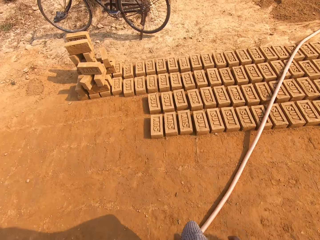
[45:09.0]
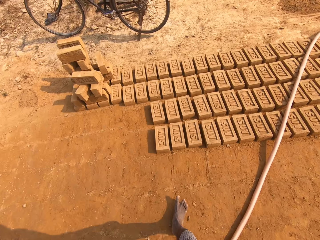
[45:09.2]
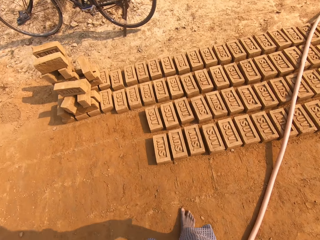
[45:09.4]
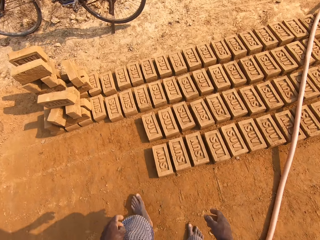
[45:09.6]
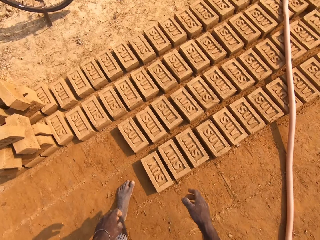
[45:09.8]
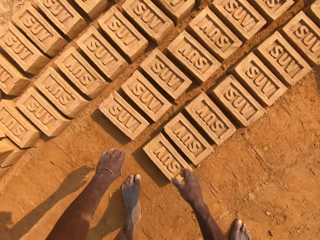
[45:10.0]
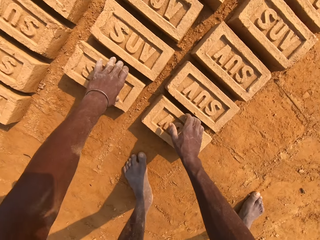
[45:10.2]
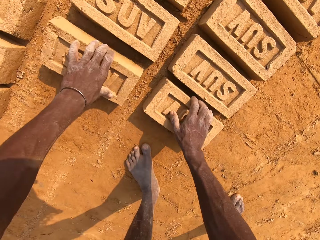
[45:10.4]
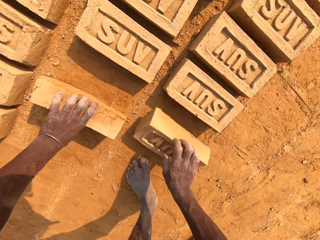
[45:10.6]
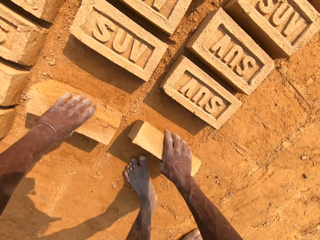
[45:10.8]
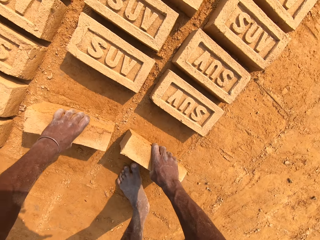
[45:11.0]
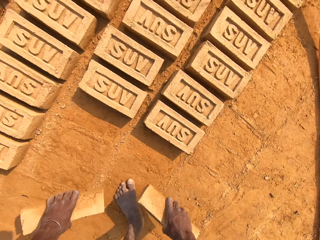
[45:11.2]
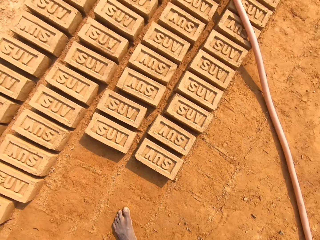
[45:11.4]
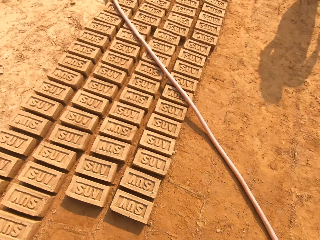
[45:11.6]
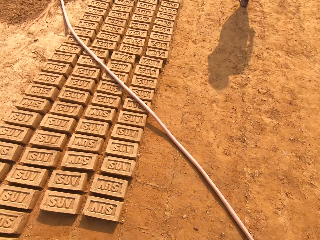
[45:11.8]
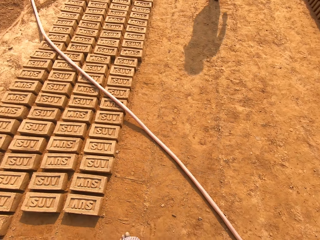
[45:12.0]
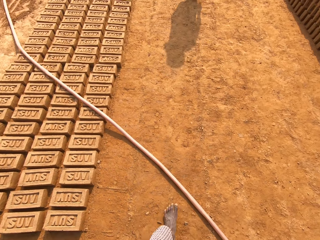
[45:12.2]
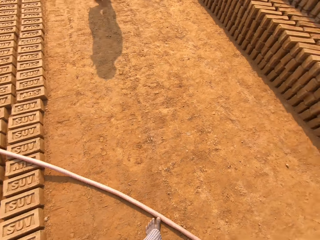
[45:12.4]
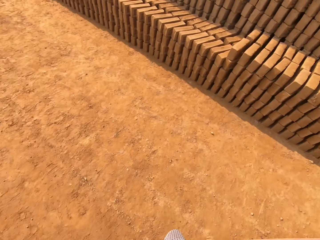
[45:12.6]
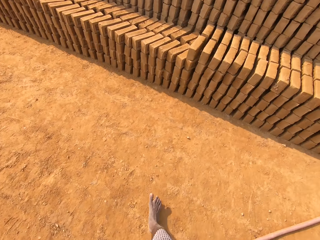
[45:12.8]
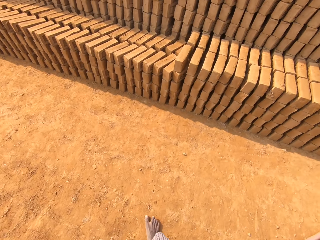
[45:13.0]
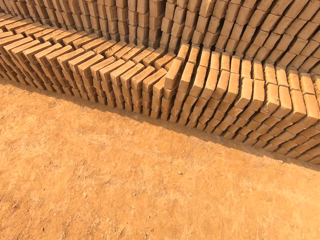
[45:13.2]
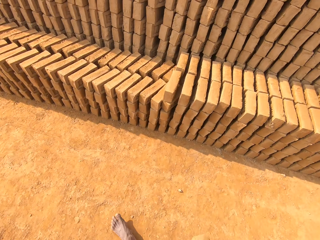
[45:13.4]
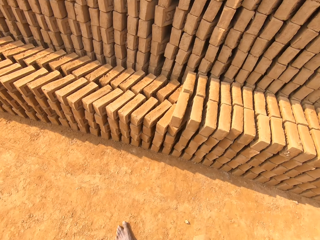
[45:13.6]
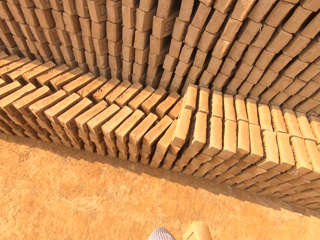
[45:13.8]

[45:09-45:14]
The camera wearer picks a brick from the floor with his left hand. He picks a brick from the floor with his right hand. He walks around the field.

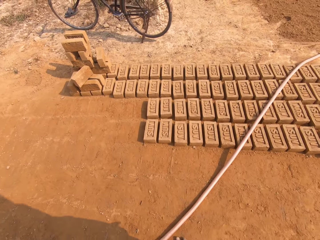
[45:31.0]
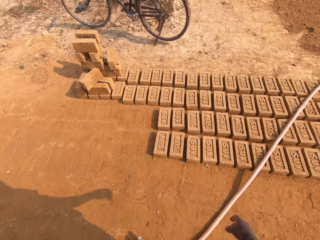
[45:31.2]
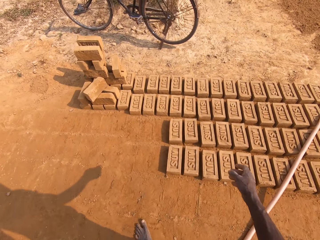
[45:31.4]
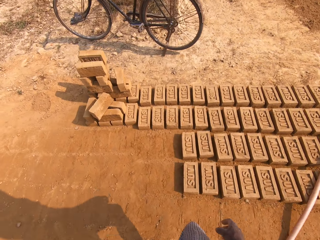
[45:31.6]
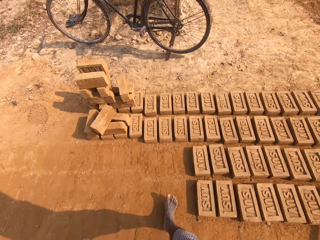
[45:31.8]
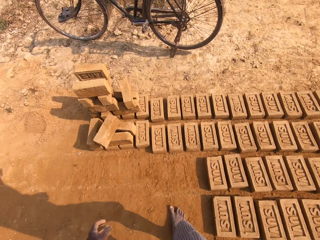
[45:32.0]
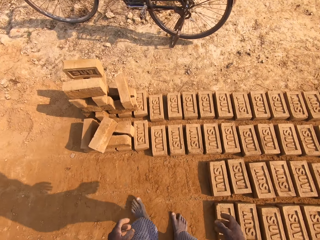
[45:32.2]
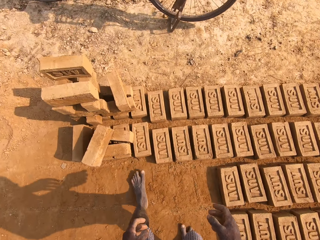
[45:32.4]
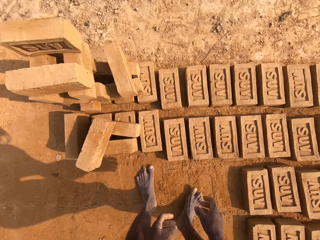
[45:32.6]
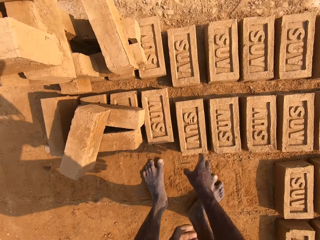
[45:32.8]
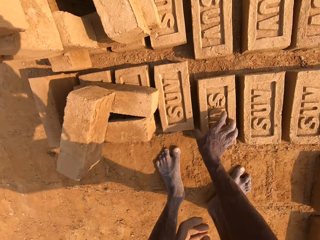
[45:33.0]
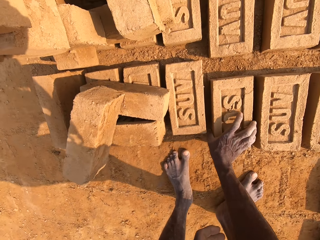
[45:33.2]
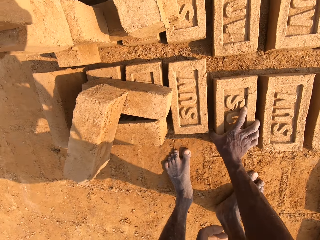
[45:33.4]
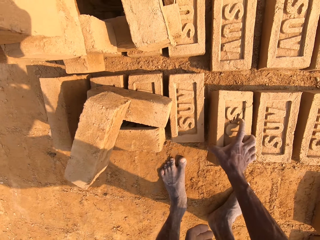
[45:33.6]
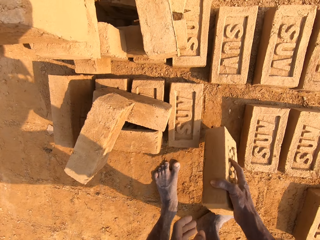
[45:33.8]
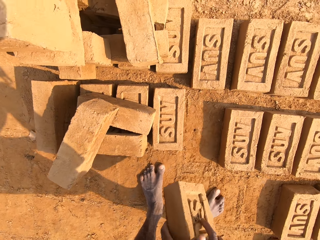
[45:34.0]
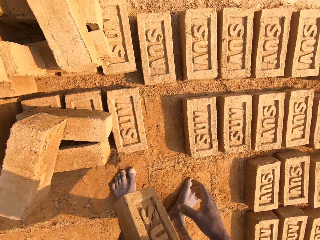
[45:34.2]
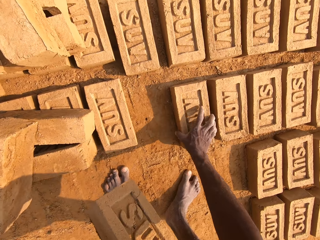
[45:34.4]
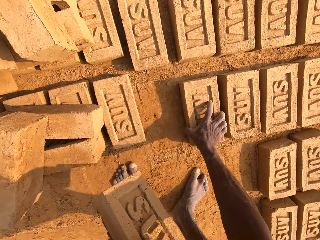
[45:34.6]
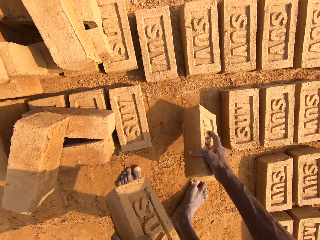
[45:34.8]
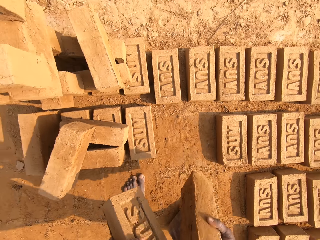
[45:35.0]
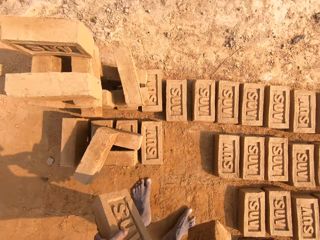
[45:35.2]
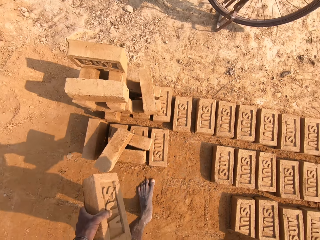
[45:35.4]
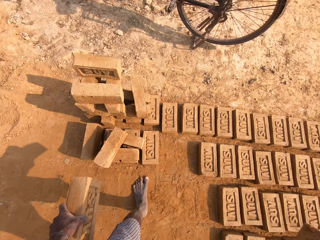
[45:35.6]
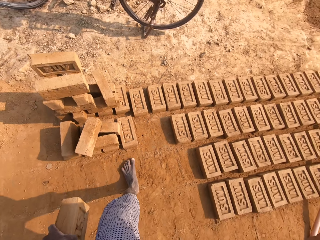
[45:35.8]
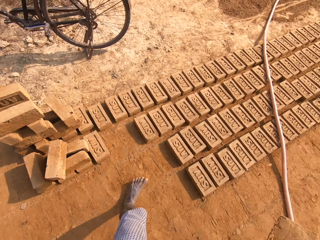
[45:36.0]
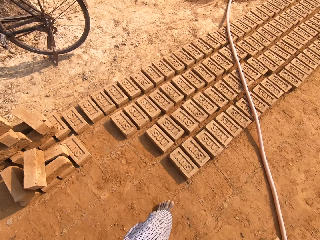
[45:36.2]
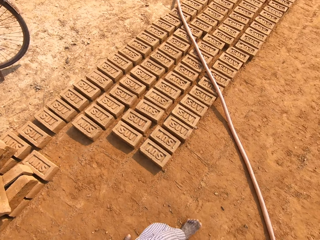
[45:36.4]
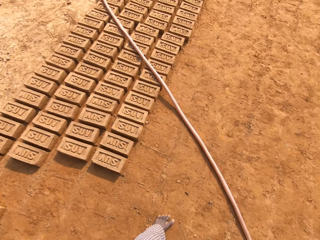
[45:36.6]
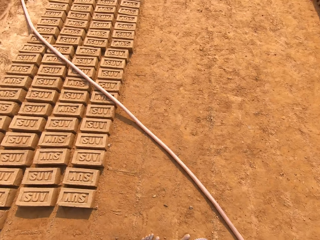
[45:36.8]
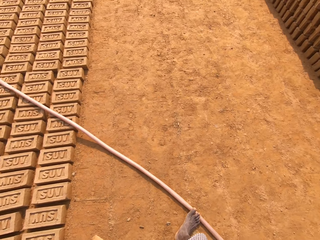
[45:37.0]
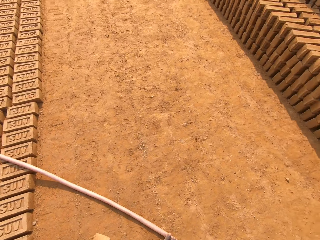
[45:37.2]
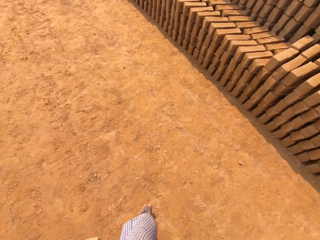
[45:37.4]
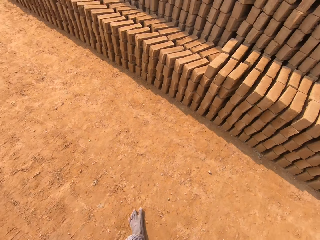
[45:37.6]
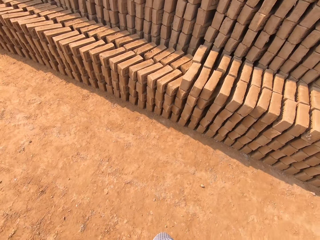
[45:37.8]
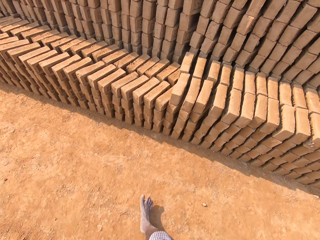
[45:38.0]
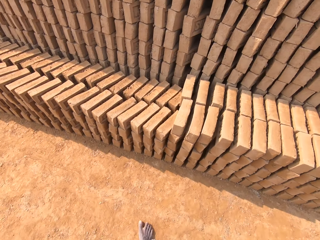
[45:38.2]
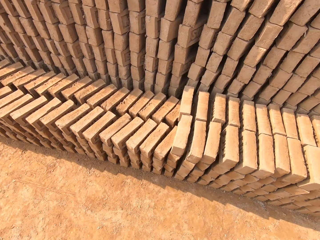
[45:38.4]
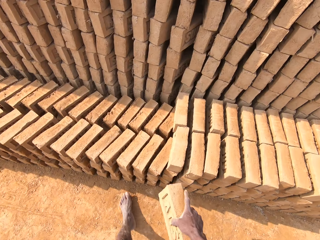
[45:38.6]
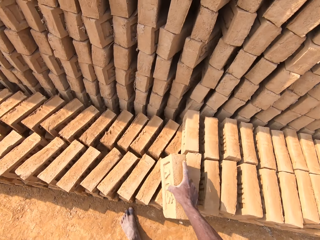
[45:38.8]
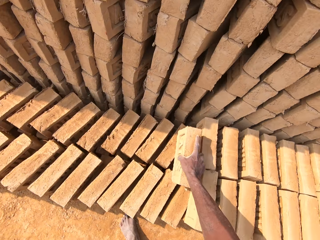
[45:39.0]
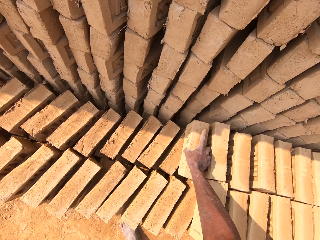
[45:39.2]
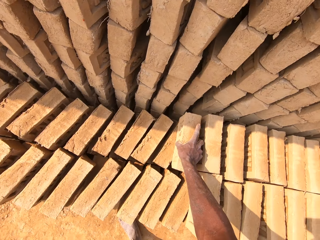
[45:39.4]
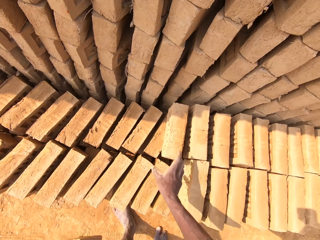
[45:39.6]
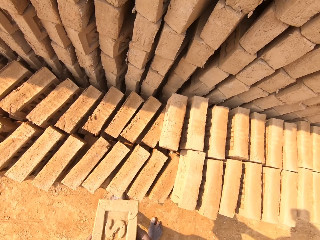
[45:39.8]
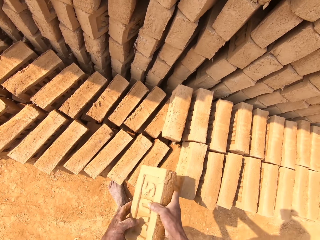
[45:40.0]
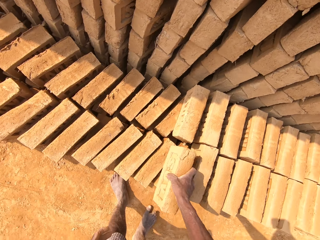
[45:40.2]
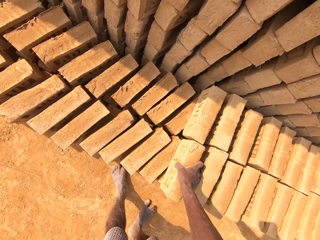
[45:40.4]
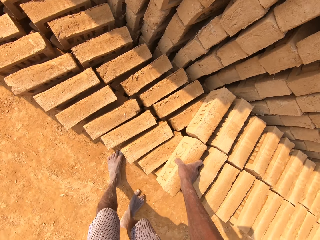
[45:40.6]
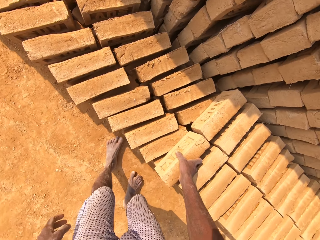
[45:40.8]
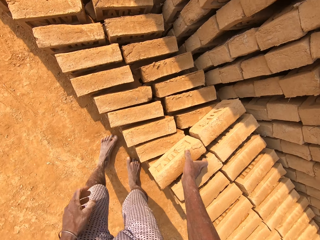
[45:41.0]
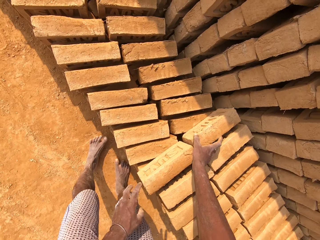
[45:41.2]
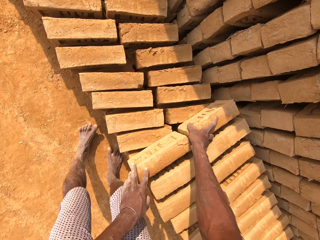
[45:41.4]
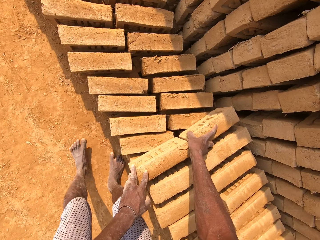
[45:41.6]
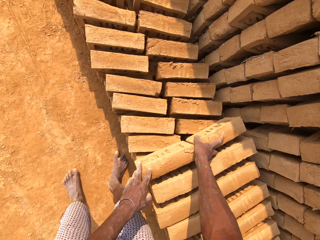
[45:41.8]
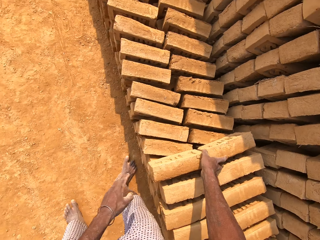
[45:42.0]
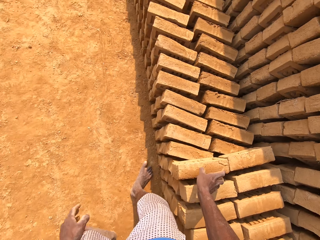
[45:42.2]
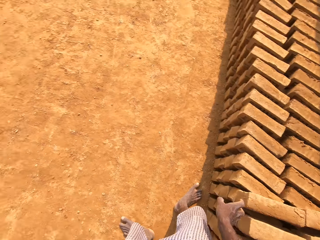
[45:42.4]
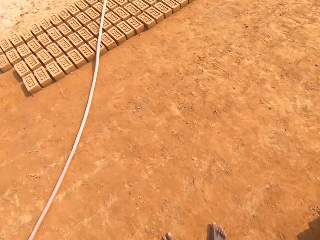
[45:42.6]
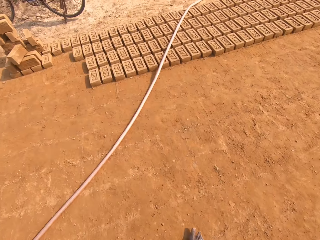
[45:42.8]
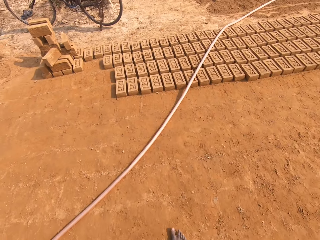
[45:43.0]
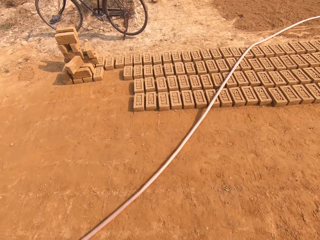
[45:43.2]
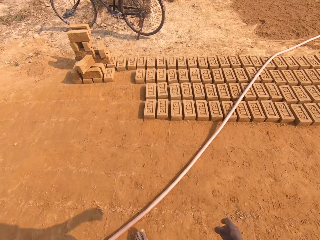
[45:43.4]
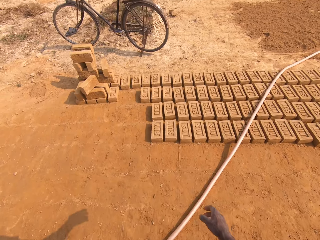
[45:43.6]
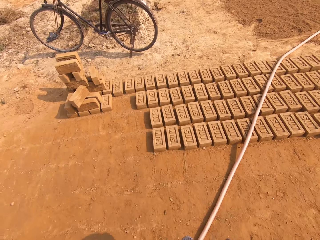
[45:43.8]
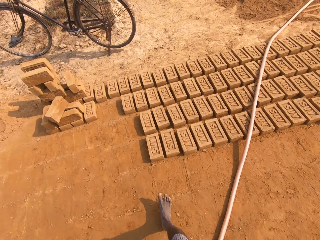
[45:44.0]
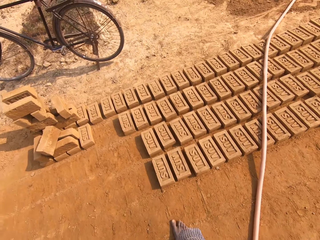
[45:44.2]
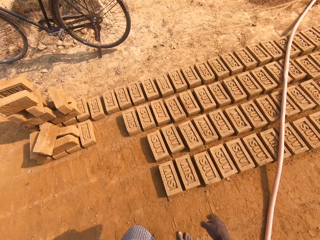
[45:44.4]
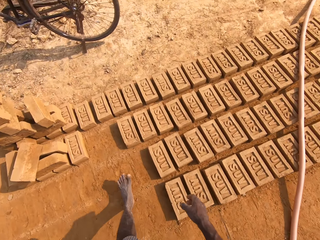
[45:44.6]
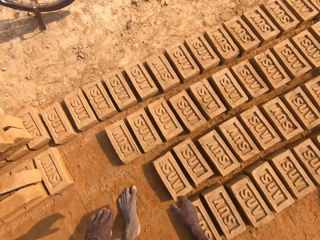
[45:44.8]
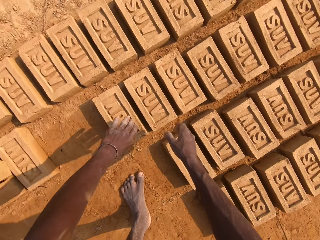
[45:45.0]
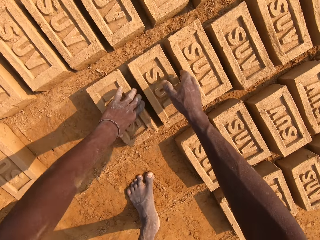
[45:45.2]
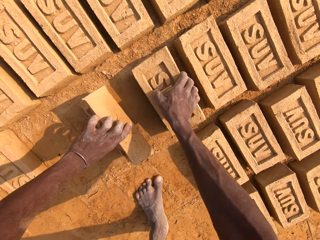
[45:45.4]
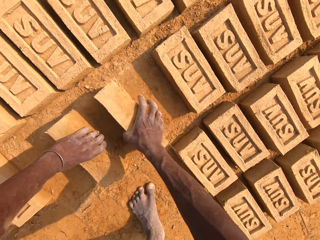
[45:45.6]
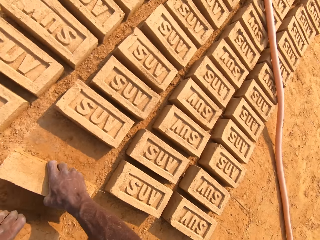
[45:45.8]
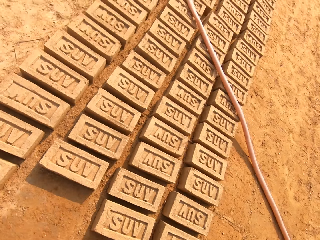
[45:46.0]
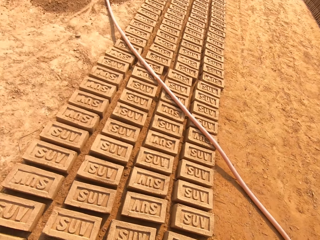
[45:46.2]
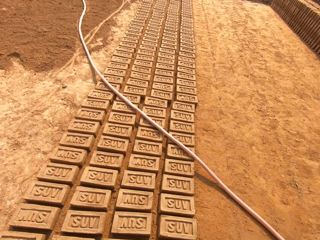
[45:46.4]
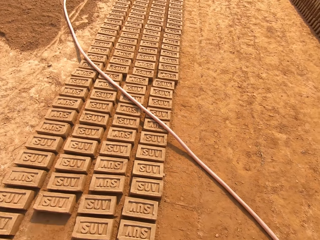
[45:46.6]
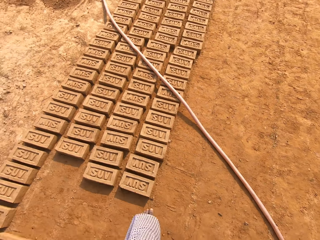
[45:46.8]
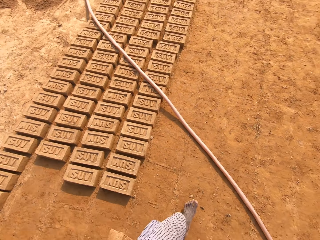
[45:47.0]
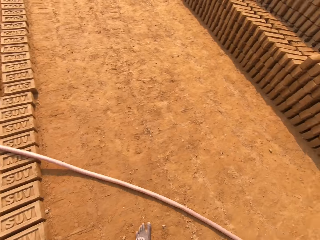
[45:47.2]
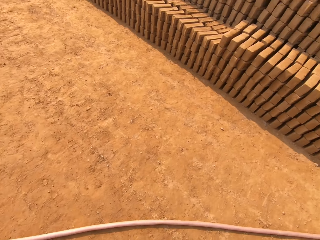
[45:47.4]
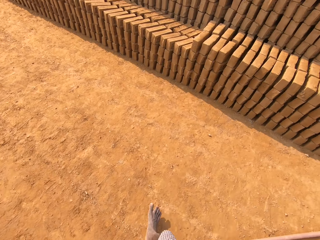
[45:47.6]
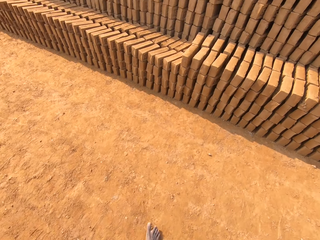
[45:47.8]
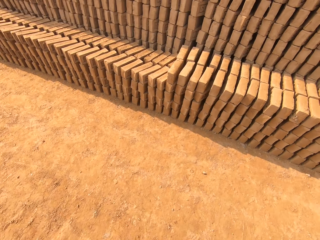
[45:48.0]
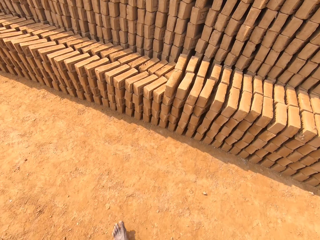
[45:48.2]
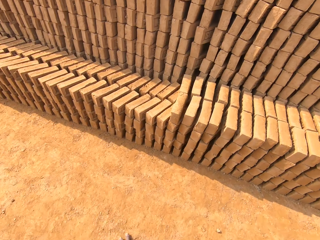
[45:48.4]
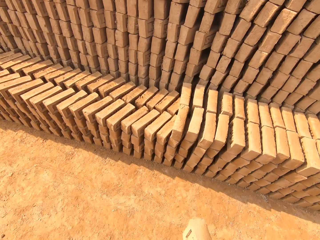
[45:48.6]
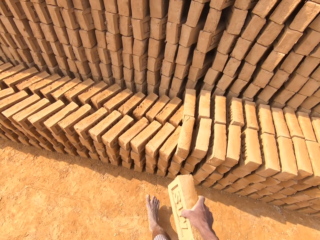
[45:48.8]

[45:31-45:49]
The camera wearer picks a brick from the floor with his right hand. He passes the brick from his right hand to his left hand. He holds the brick with his left hand. He picks a brick from the floor with his right hand. He walks around the field. He drops the brick in his right hand on a pile of bricks. He passes the brick from his left hand to his right hand. He drops the brick in his right hand on the pile of bricks. He adjusts the bricks with both hands. He walks around the field. He picks a brick from the floor with his left hand. He picks a brick from the floor with his right hand. He walks around the field.
